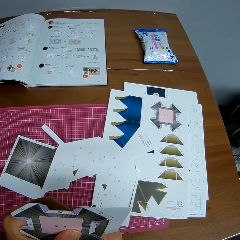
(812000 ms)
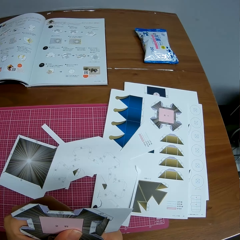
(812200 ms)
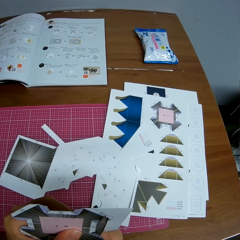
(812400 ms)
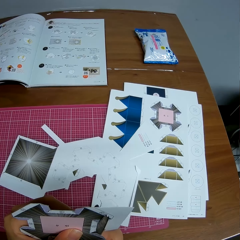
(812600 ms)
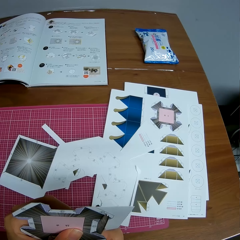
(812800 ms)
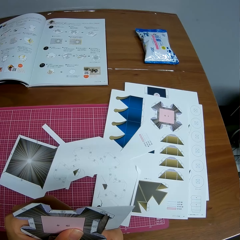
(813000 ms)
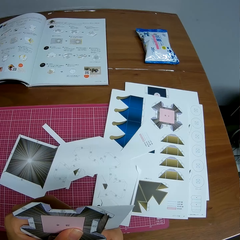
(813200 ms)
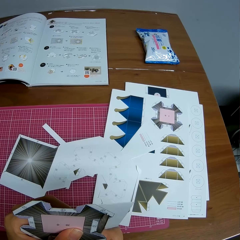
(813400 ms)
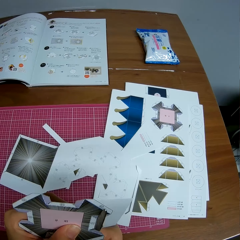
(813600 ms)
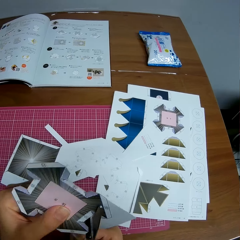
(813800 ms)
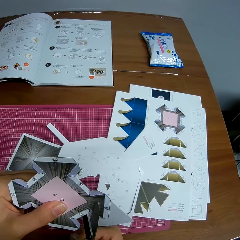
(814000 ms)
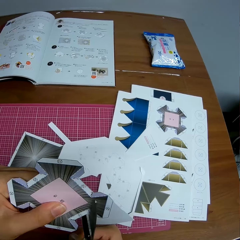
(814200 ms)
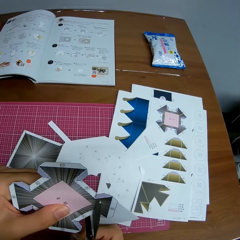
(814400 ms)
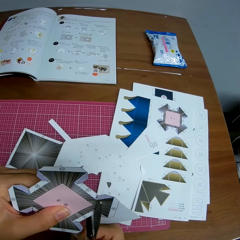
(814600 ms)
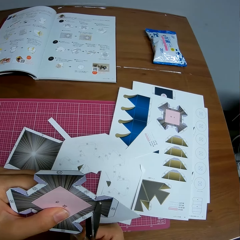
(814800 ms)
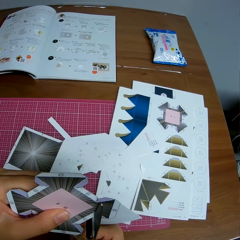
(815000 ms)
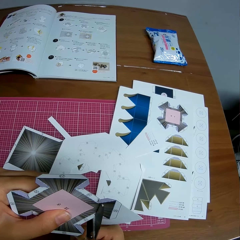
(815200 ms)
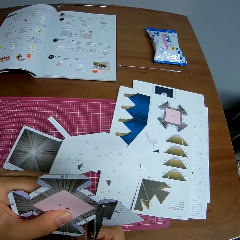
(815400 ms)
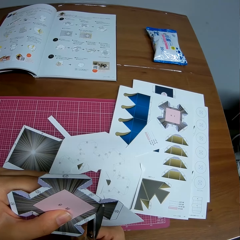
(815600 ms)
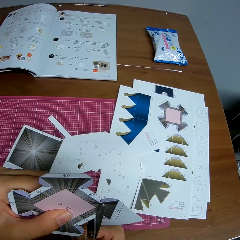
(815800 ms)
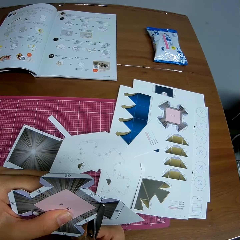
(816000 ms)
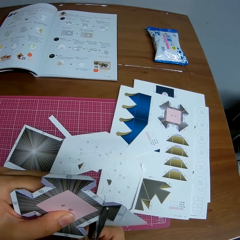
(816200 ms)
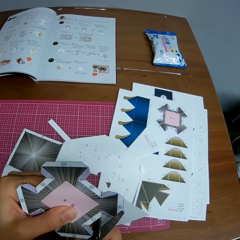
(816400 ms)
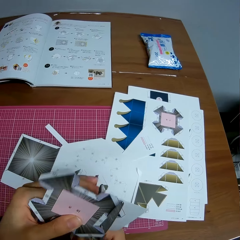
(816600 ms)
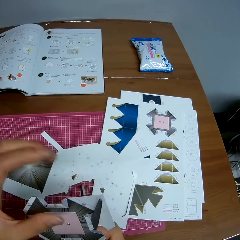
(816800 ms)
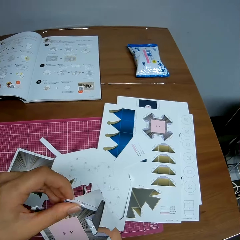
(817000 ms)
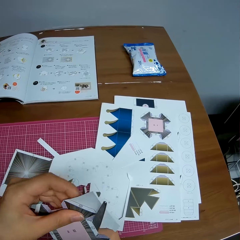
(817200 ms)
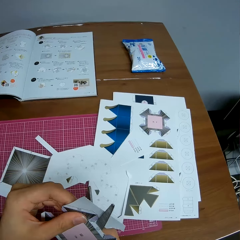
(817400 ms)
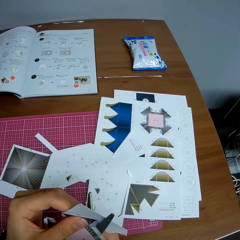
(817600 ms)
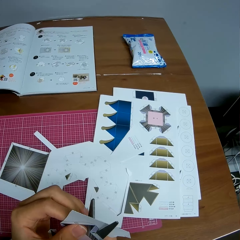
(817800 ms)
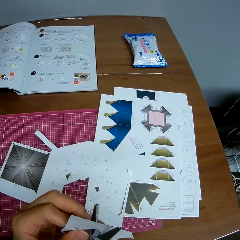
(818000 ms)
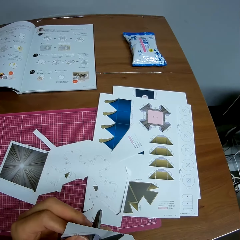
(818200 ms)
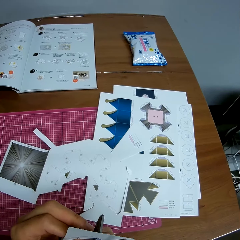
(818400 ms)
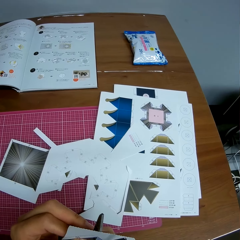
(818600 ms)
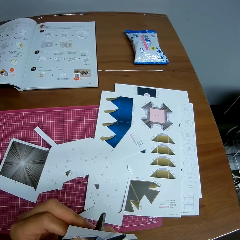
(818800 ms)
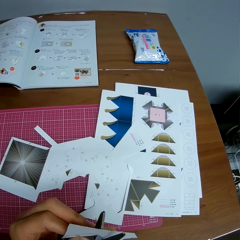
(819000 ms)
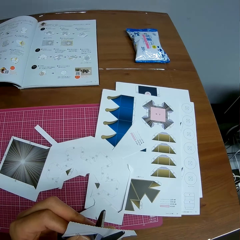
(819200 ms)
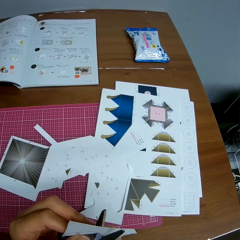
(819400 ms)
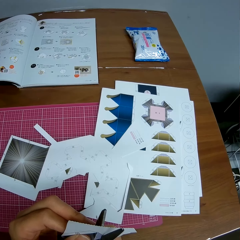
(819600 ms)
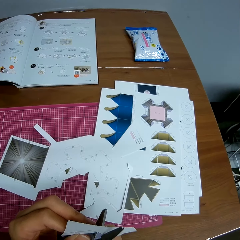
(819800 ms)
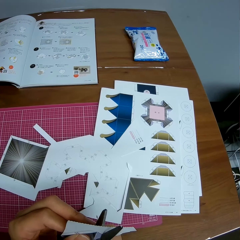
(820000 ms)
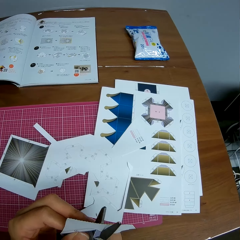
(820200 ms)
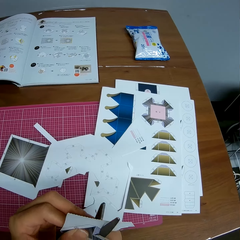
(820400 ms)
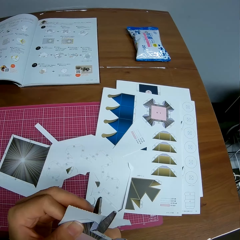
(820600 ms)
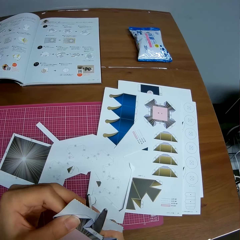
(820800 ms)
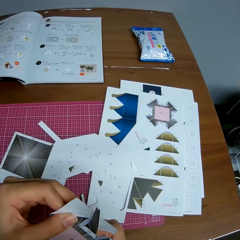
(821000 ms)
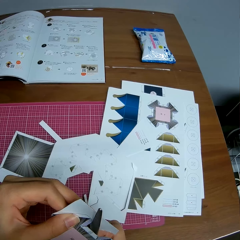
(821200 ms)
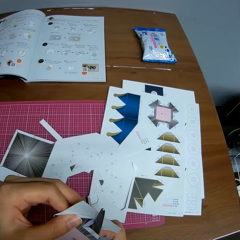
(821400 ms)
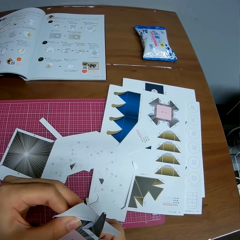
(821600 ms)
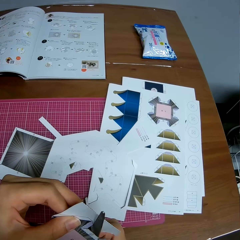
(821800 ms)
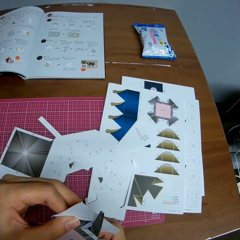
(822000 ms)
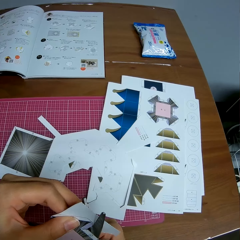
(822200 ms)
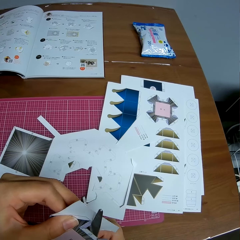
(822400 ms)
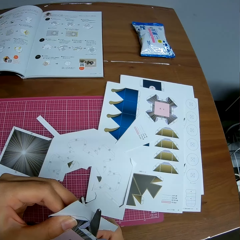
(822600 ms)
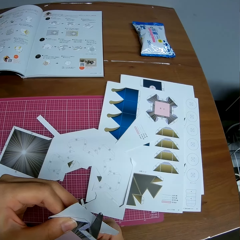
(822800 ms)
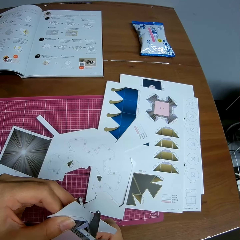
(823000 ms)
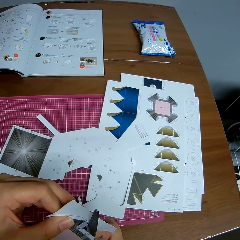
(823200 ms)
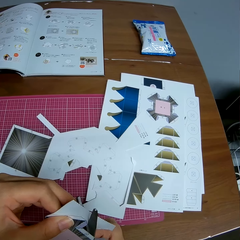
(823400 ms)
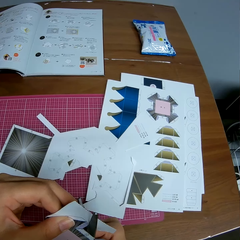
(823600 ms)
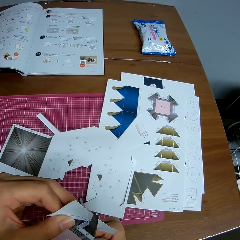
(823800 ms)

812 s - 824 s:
The camera wearer moves the hand. They cut the paper with the scissors.

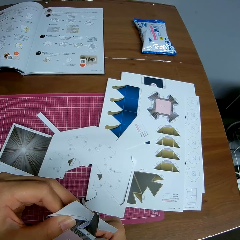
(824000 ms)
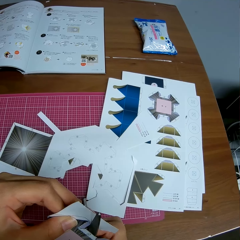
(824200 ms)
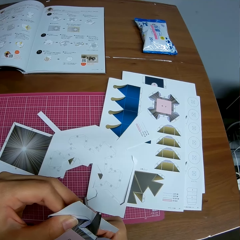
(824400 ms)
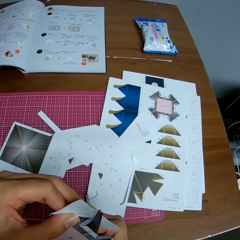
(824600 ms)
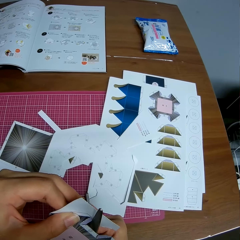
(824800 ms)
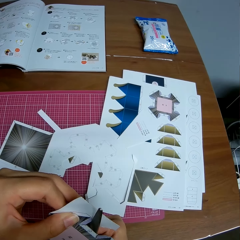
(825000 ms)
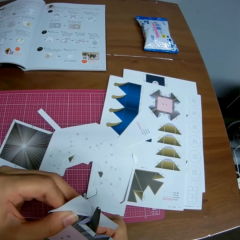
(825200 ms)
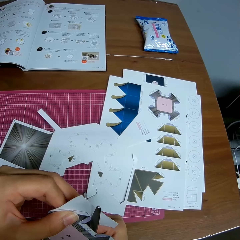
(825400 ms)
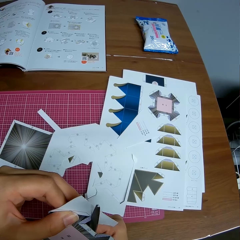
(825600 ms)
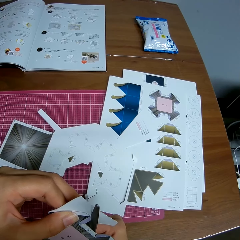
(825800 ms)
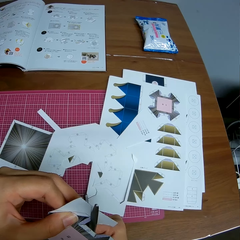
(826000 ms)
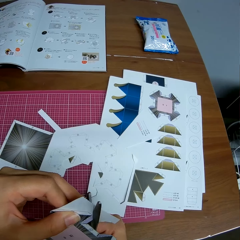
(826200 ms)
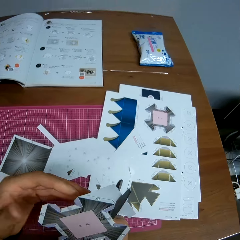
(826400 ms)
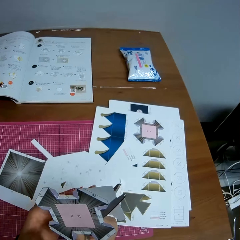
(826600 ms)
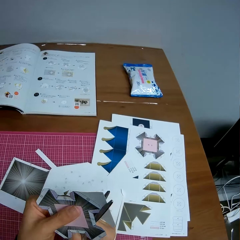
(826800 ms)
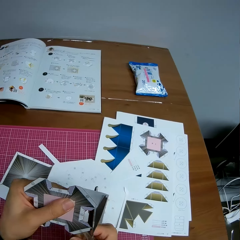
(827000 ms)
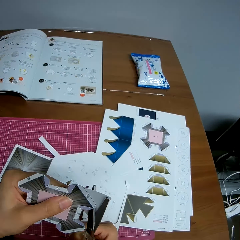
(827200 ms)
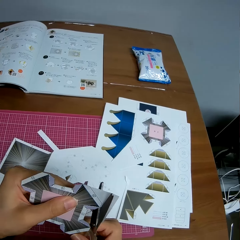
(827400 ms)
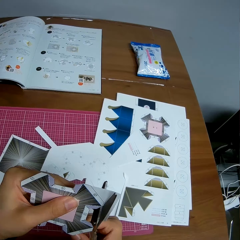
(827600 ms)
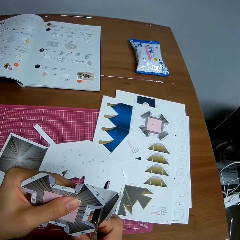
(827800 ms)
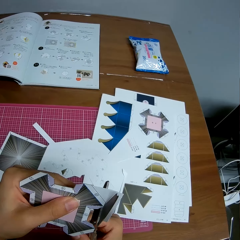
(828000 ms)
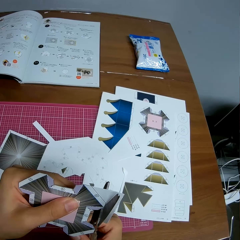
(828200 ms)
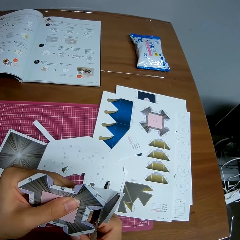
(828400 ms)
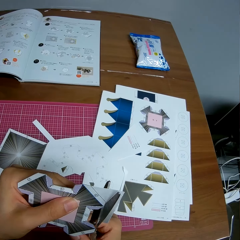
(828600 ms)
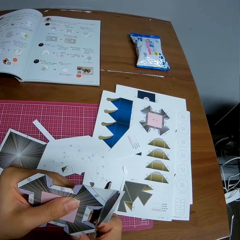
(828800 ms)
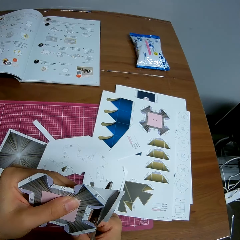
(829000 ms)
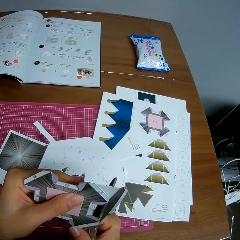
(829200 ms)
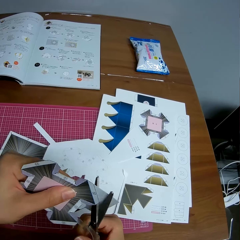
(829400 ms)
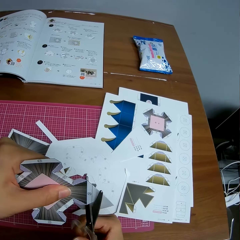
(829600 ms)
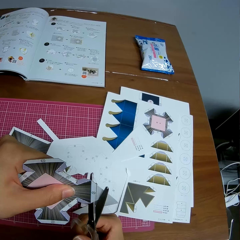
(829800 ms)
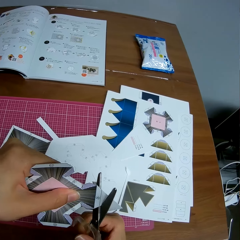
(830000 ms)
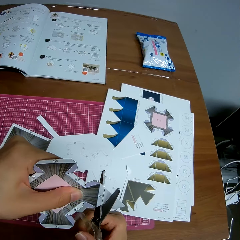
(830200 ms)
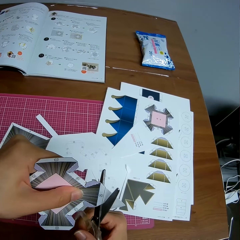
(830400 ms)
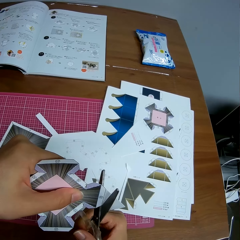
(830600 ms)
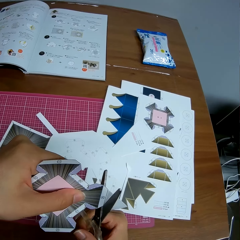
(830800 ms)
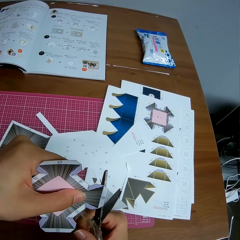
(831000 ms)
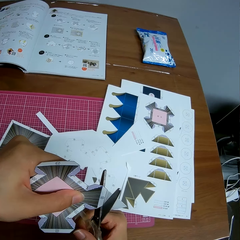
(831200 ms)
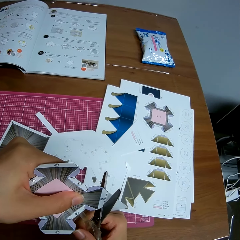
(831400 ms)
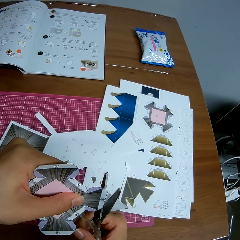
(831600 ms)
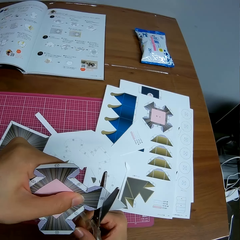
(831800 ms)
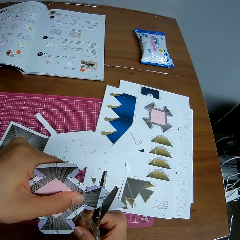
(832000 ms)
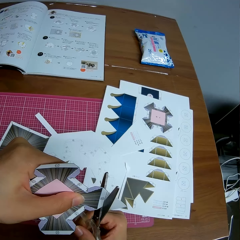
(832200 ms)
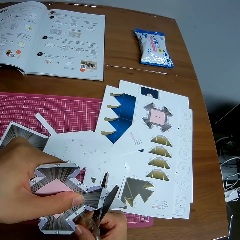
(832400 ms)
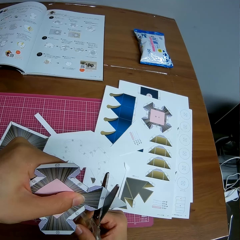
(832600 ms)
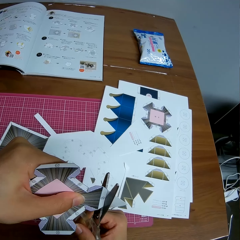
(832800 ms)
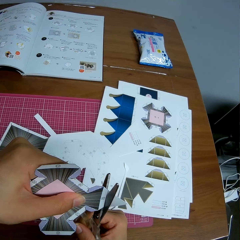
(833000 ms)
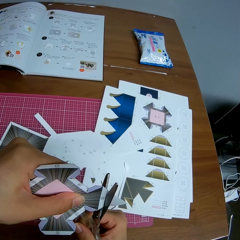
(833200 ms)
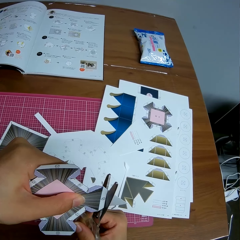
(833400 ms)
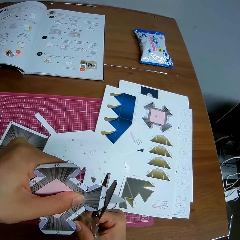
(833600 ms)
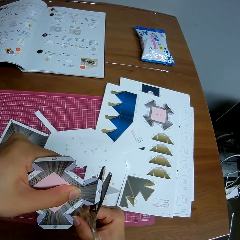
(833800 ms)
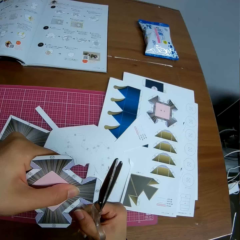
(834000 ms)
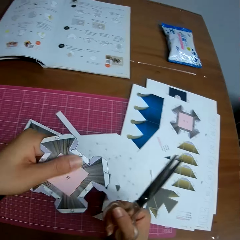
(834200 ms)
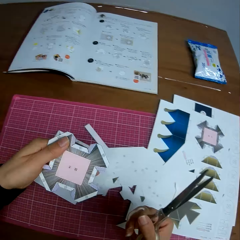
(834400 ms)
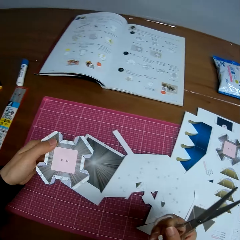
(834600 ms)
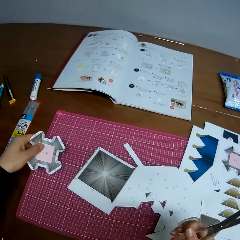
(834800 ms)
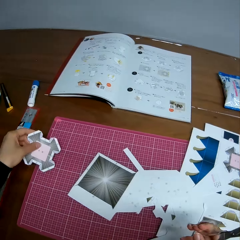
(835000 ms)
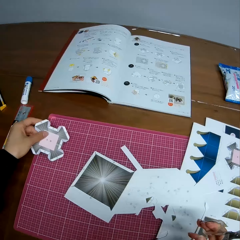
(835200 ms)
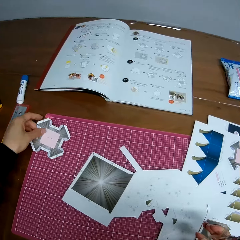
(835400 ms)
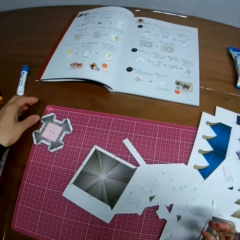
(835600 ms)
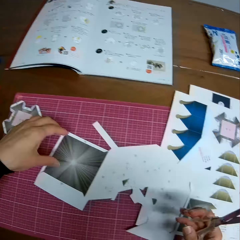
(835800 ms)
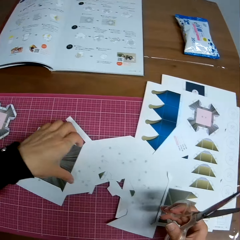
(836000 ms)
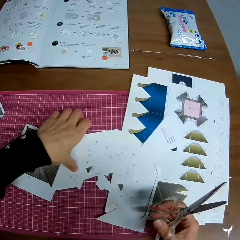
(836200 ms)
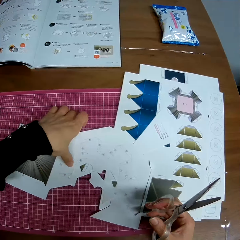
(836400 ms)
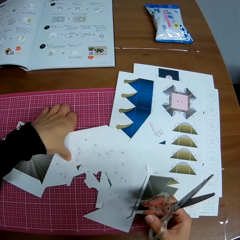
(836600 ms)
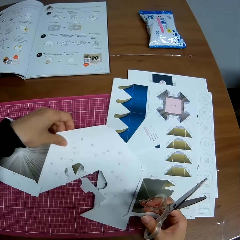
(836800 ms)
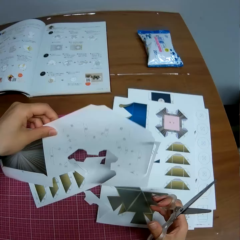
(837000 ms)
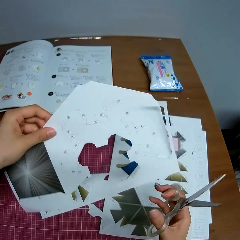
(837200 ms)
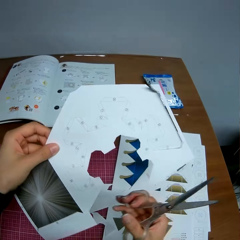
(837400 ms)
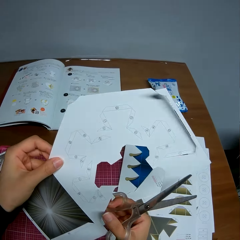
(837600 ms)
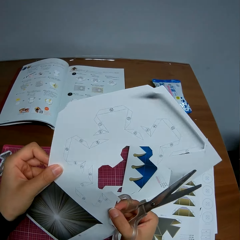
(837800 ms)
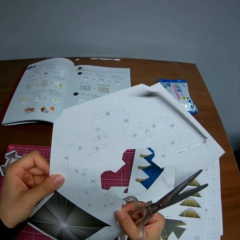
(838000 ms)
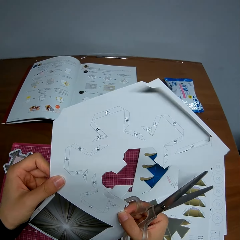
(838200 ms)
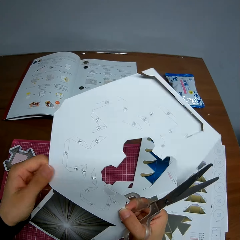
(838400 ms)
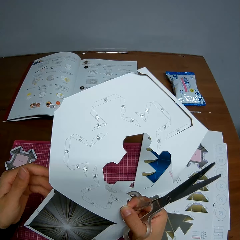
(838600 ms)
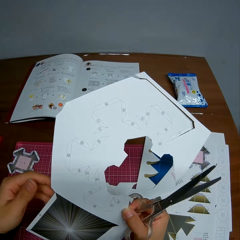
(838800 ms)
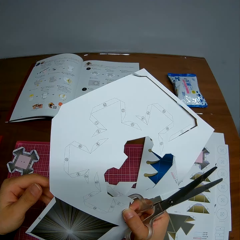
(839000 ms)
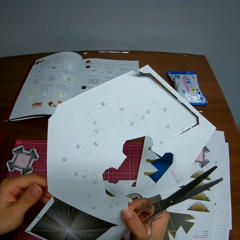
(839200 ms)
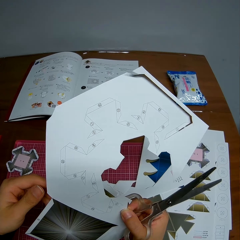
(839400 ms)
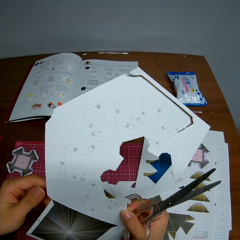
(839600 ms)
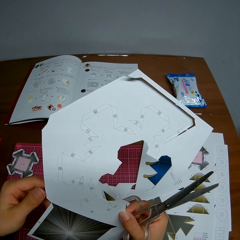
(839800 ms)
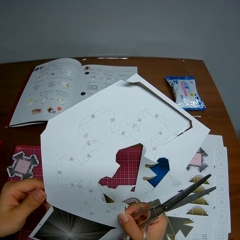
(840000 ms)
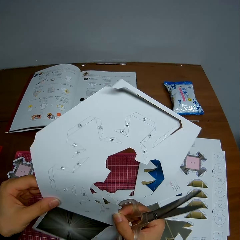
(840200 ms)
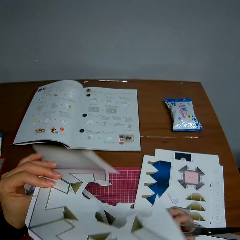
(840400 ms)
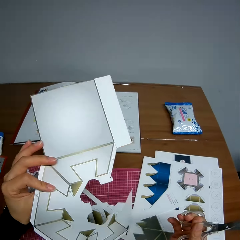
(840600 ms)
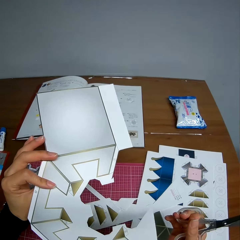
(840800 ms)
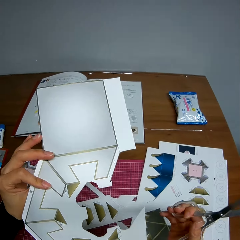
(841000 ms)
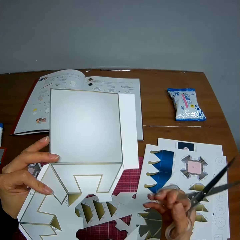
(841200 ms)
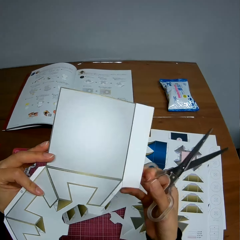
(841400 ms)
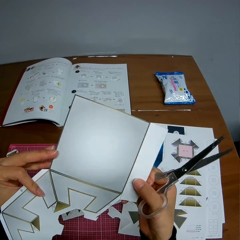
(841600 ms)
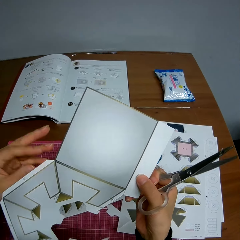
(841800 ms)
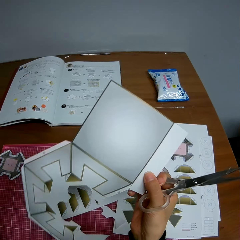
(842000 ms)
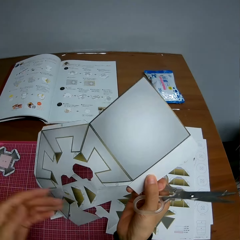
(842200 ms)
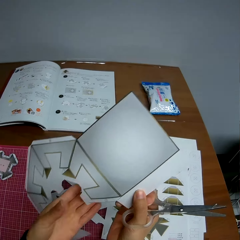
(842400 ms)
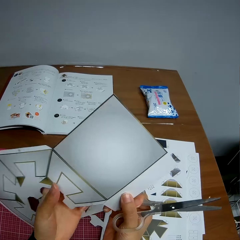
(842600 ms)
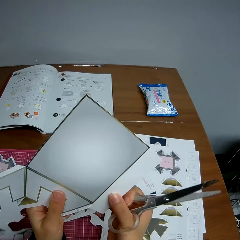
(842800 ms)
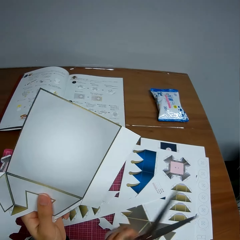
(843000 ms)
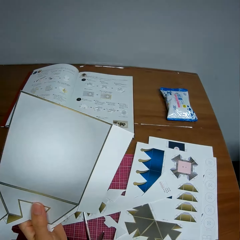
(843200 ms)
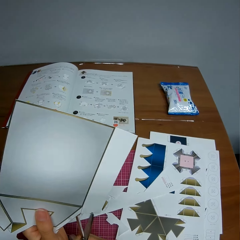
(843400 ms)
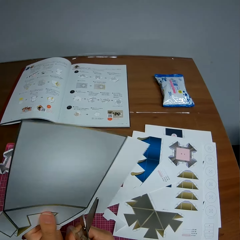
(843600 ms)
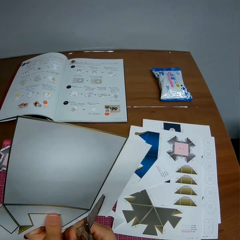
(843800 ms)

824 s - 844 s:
The camera wearer adjusts the crafting paper. He cuts the crafting paper with the scissors. He adjusts the crafting paper and cuts the crafting paper with the scissors. He puts the crafting paper piece or paper design on a mat craft board. He picks up a piece of crafting paper on the mat craft board. He holds the piece of crafting paper with both hands and views the piece of crafting paper. He turns the piece of crafting paper. He adjusts the piece of crafting paper. He passes the paper design to his right hand.
